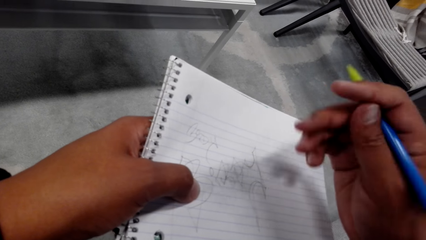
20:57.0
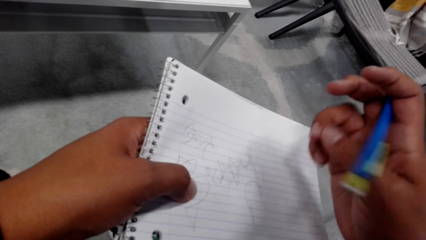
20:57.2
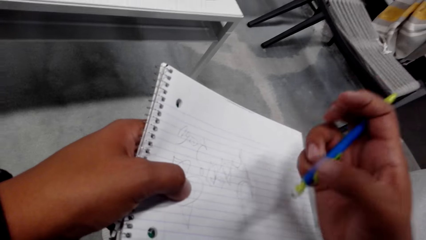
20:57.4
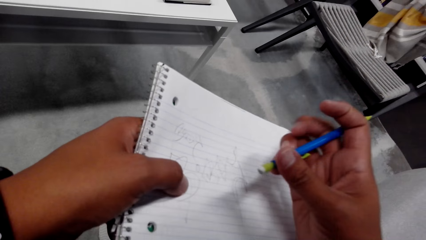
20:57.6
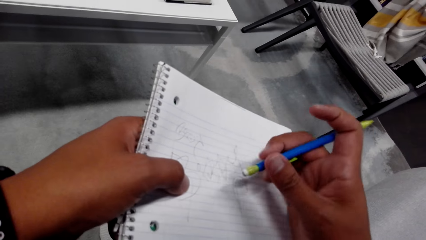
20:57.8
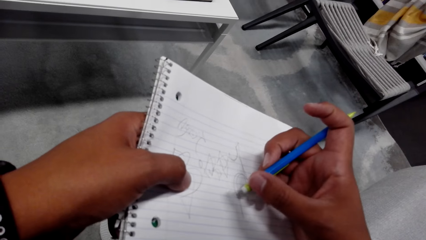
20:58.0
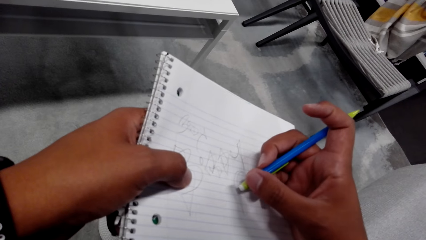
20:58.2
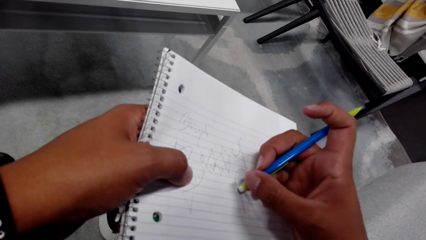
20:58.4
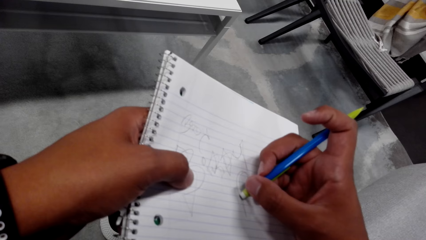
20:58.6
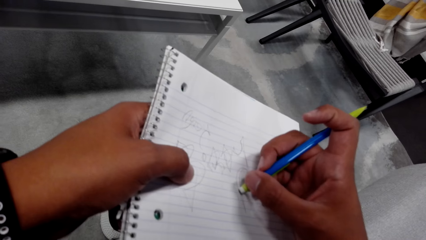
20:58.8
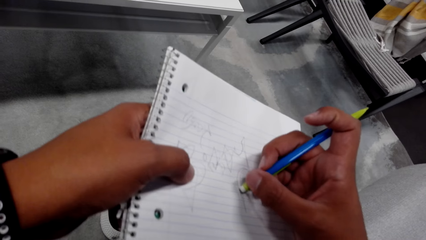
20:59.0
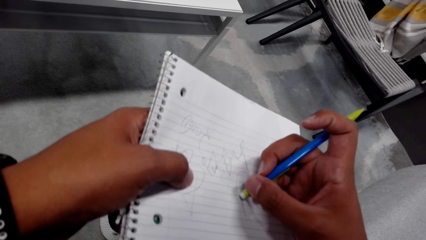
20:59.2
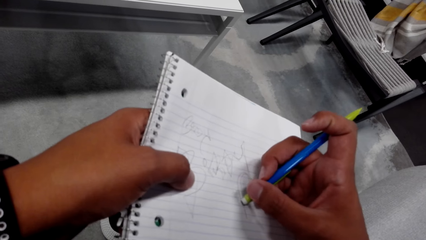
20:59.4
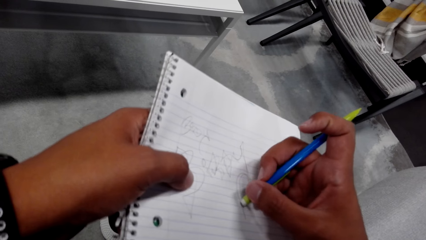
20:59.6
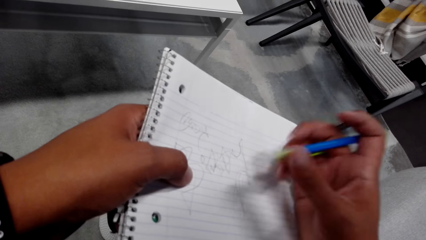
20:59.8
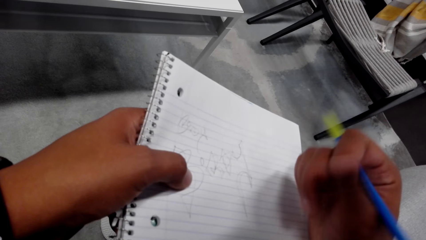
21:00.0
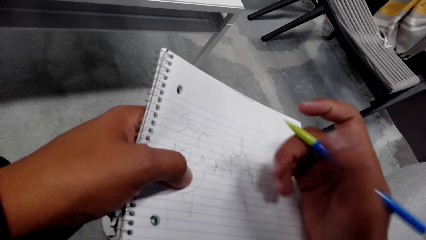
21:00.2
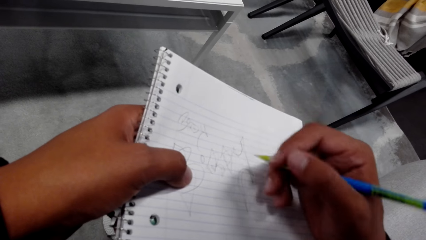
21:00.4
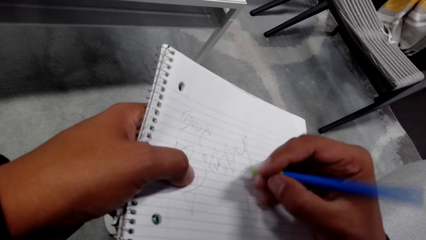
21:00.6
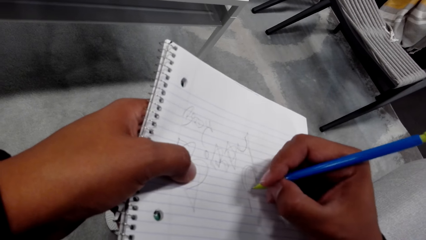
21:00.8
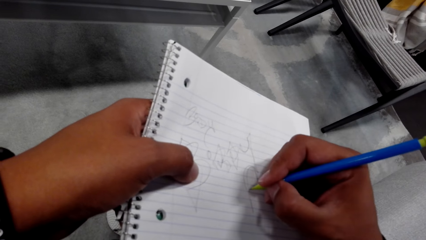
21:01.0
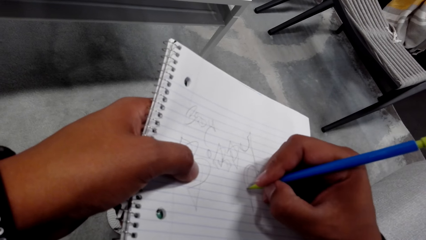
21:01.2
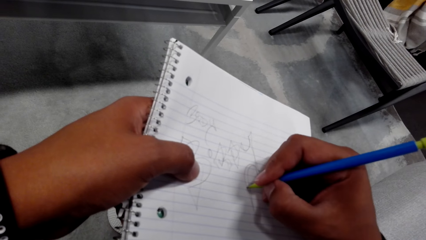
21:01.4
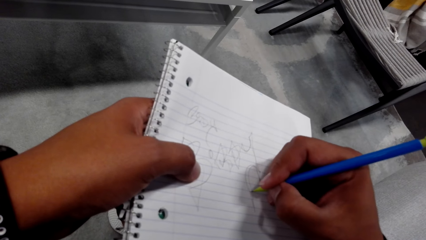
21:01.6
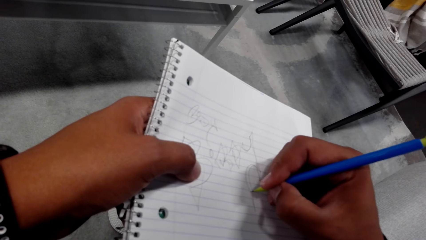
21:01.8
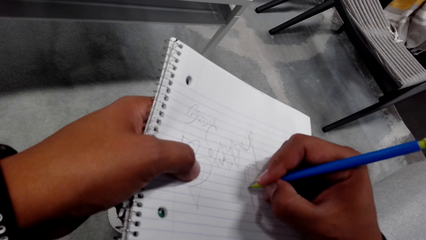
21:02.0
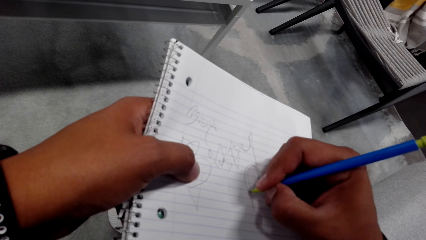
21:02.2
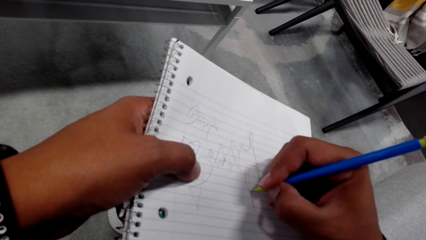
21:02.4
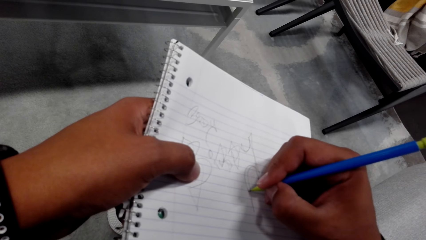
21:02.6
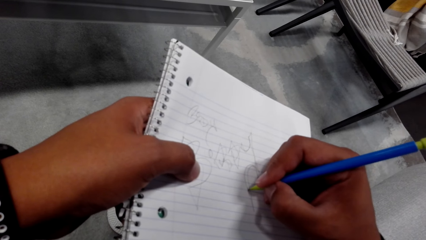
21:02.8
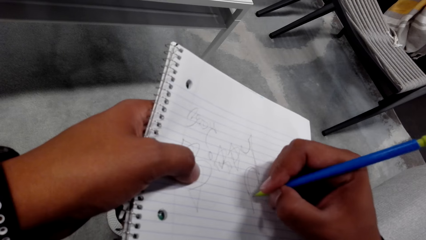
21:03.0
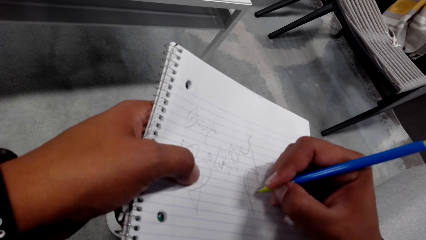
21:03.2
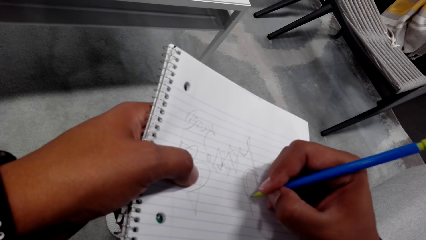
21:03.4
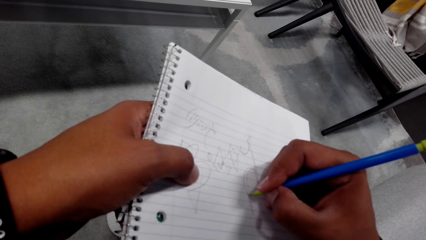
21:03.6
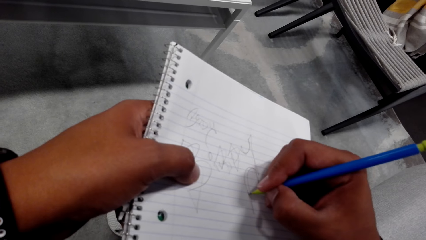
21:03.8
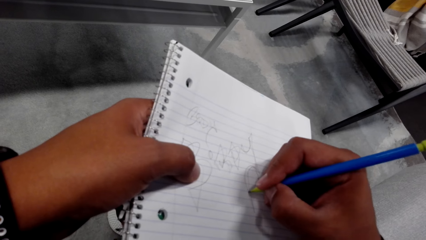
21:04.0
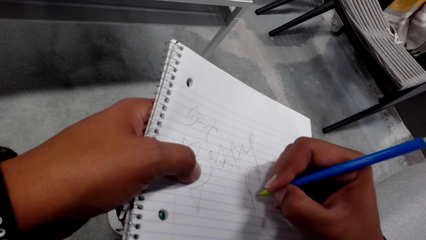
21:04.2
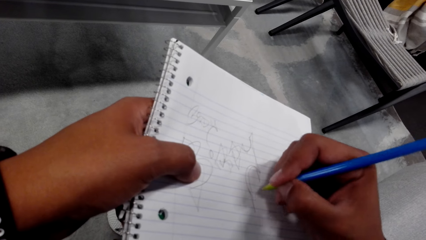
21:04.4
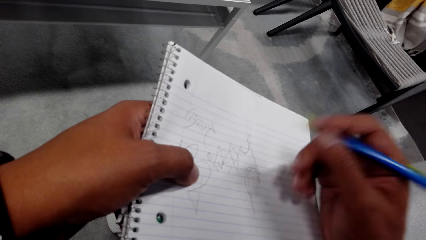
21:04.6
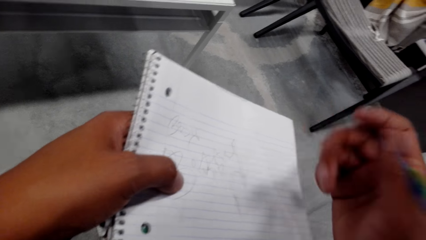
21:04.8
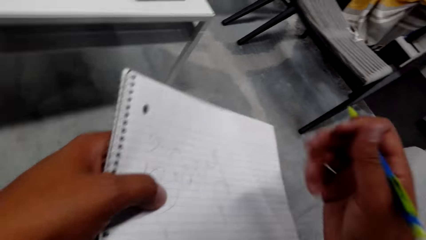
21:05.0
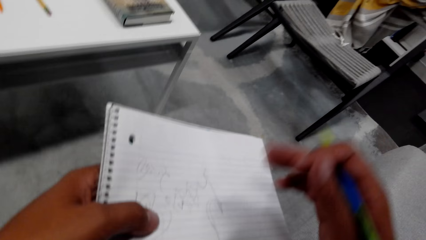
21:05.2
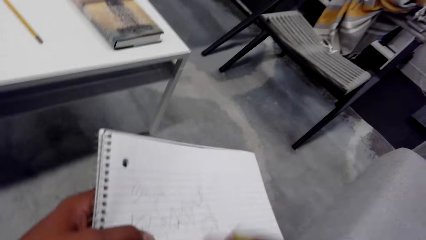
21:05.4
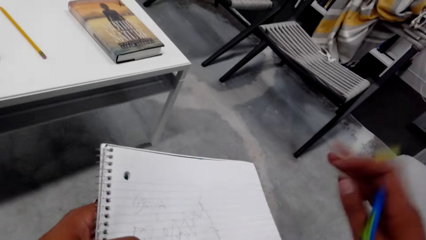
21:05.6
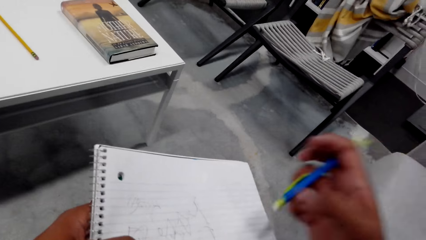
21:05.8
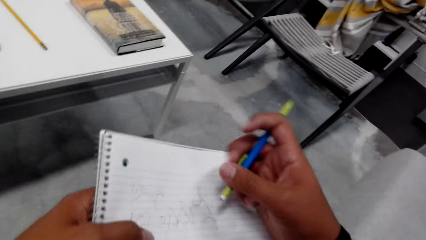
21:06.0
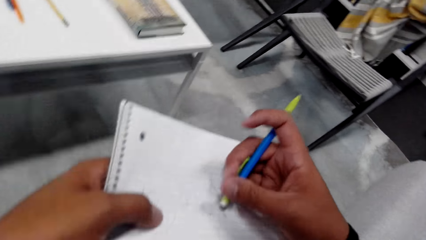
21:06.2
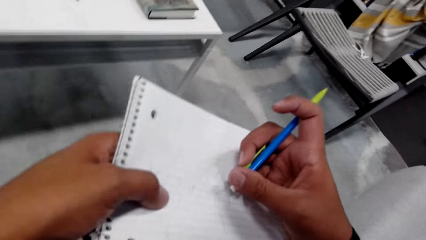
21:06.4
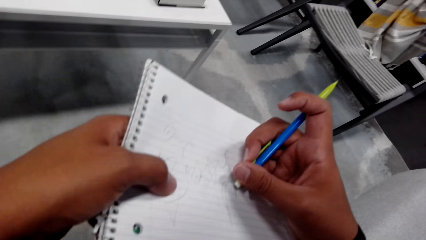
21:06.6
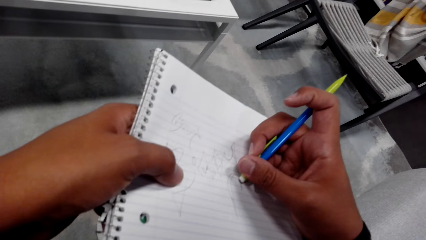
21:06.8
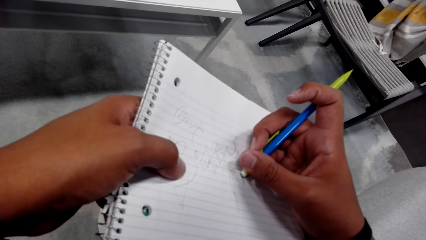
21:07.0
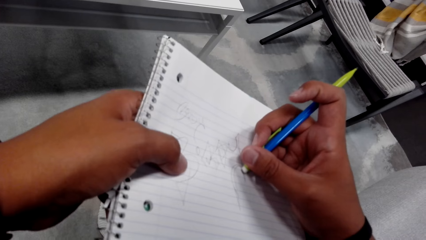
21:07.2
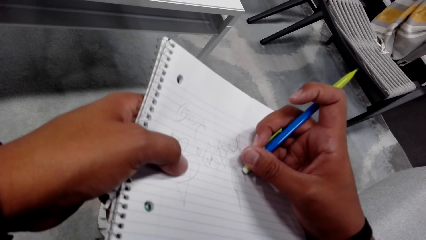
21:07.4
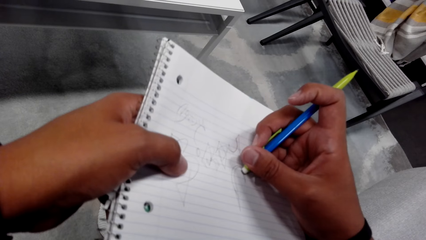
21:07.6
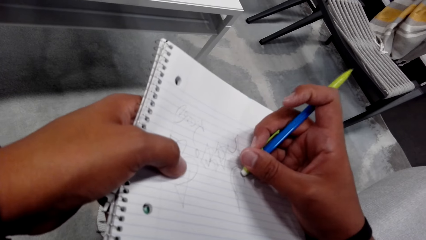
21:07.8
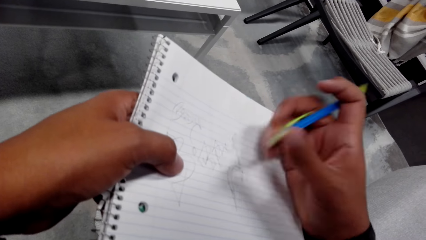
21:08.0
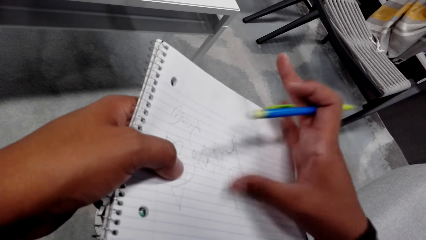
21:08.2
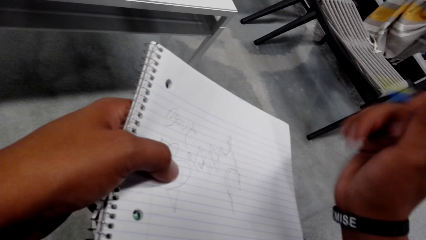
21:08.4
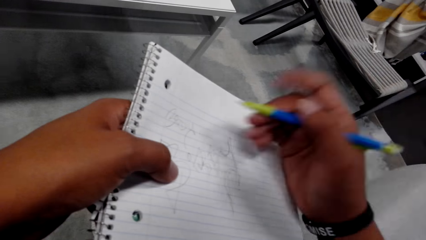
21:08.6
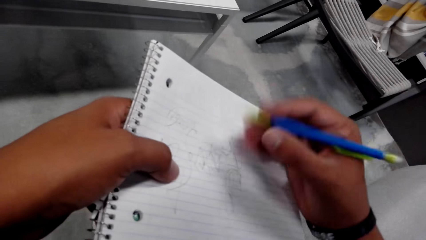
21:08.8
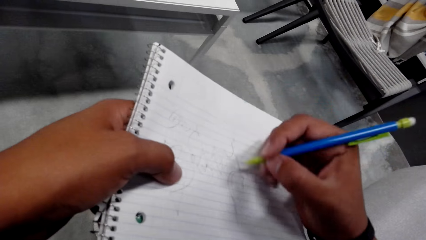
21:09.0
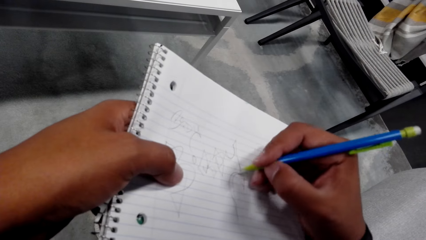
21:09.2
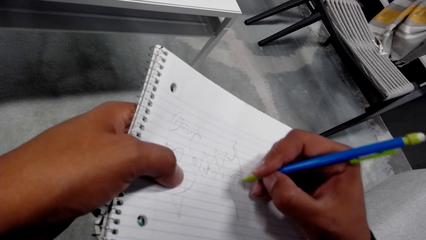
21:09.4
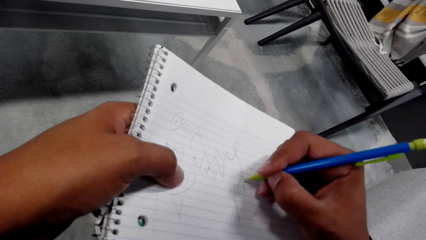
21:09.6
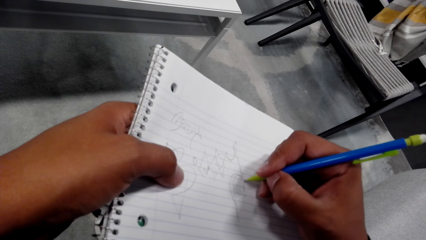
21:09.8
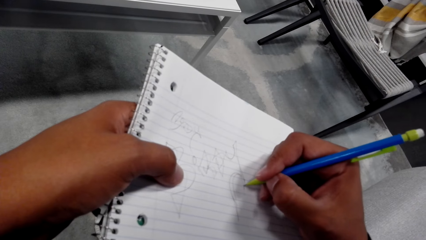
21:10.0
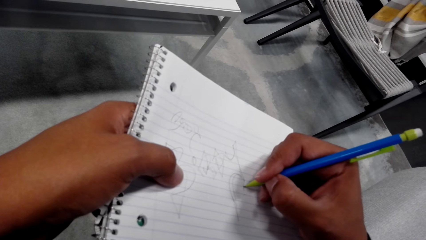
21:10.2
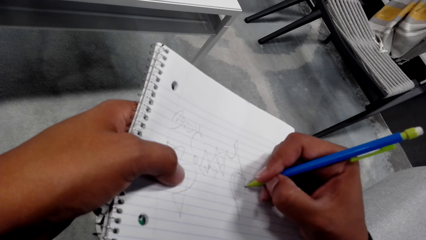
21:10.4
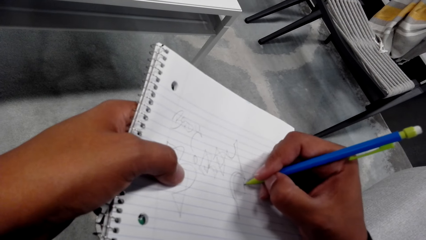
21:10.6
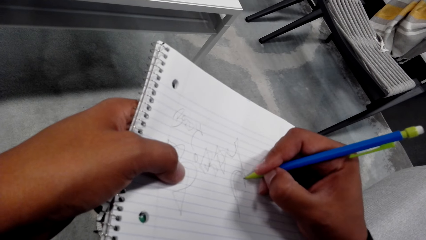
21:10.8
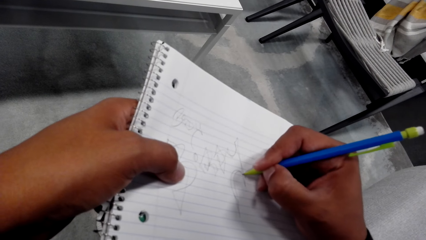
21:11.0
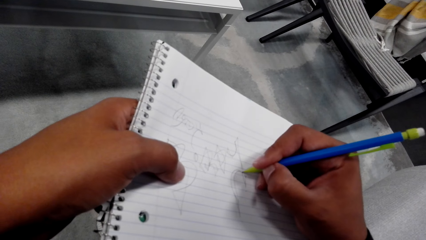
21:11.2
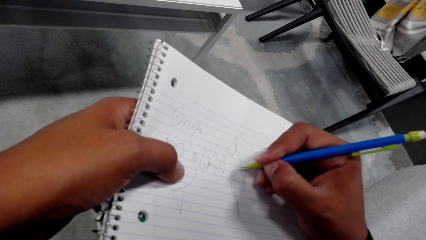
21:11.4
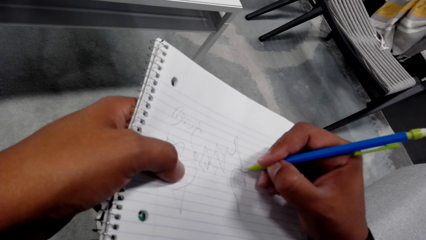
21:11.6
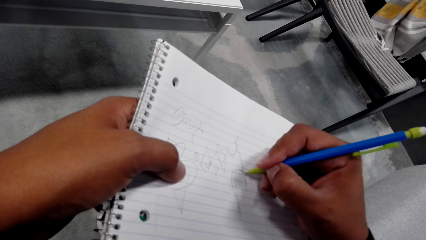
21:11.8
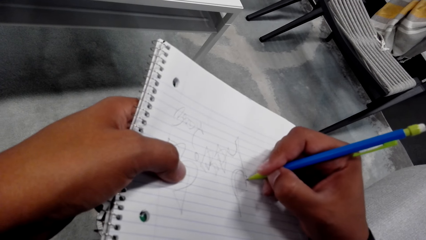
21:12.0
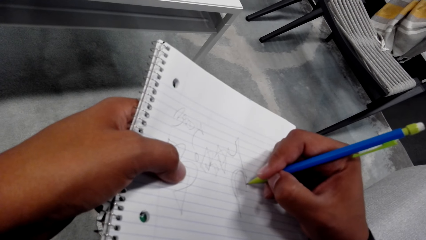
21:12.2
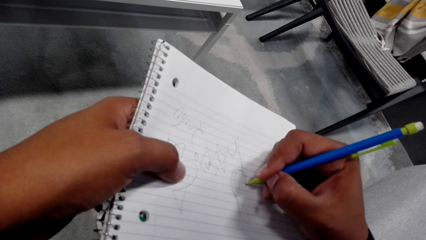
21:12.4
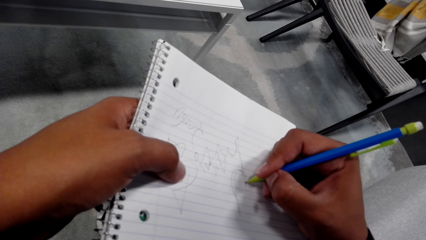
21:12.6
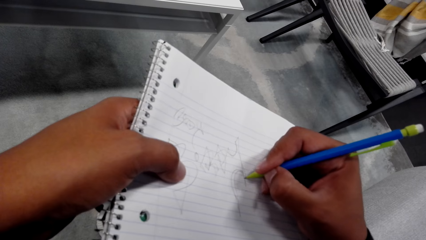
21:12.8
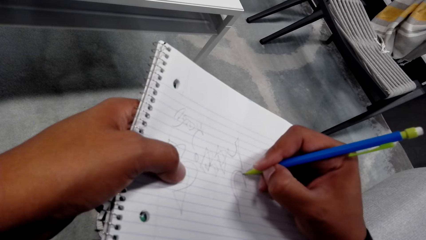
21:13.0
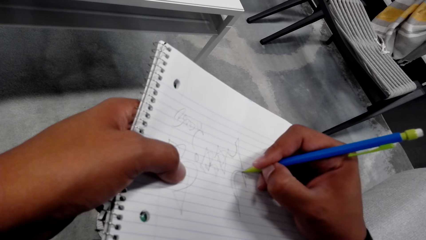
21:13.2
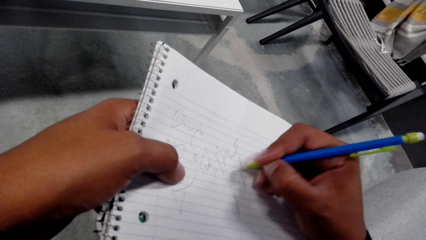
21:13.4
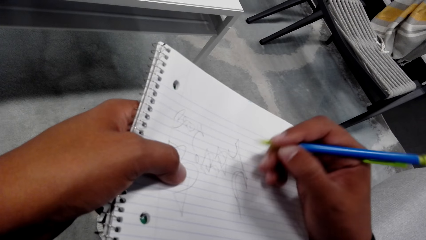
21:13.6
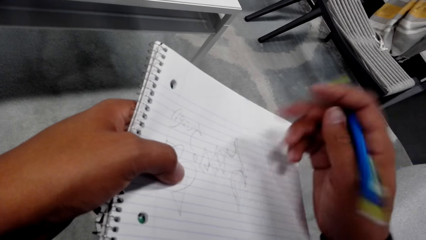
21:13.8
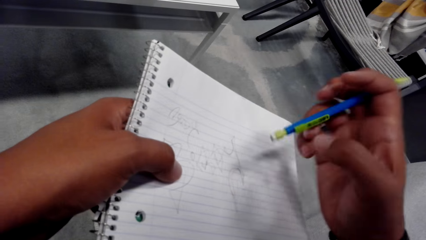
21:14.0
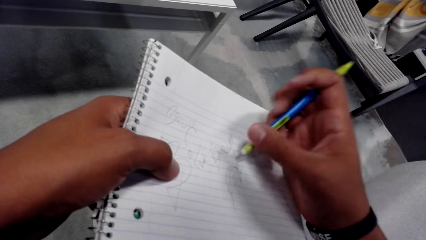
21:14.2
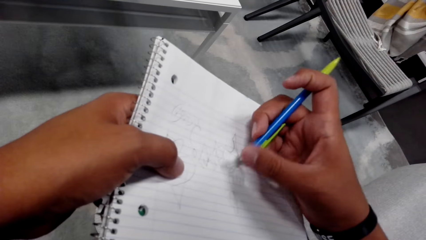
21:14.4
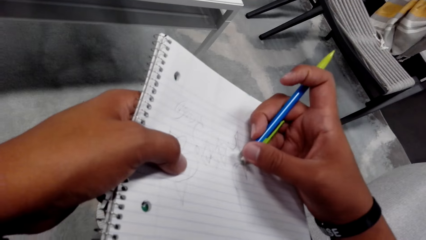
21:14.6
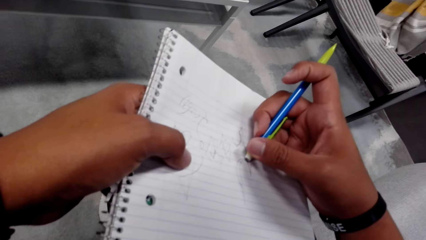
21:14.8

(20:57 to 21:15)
The camera wearer erases the writing. He writes on a notepad. He rubs on his writings. He writes on the notepad.
